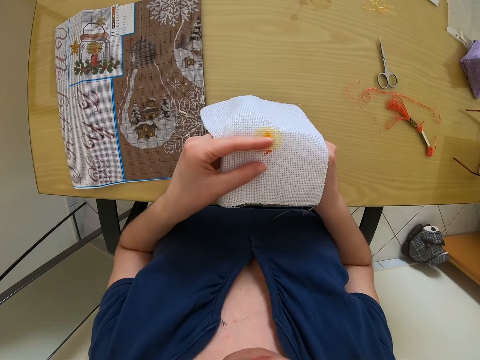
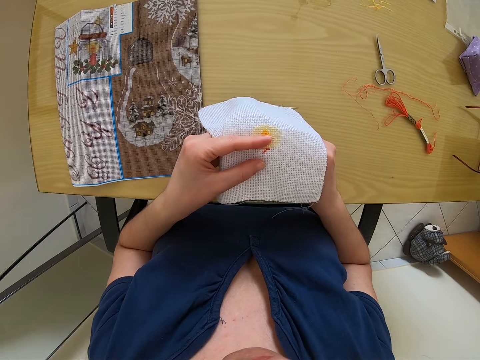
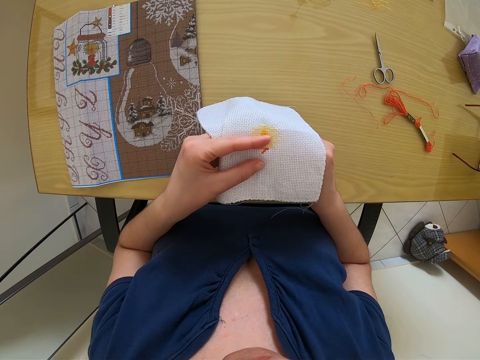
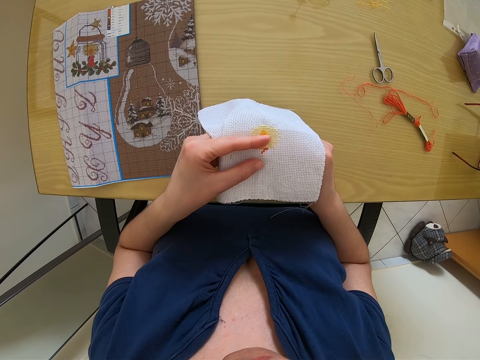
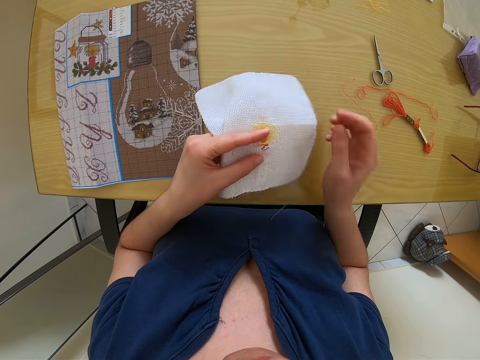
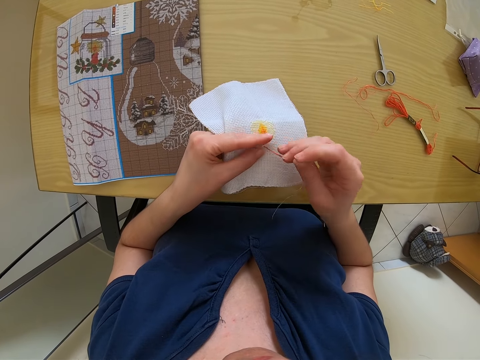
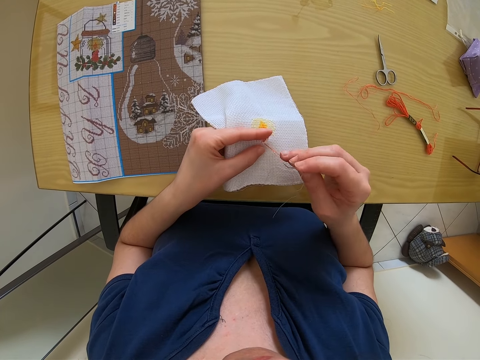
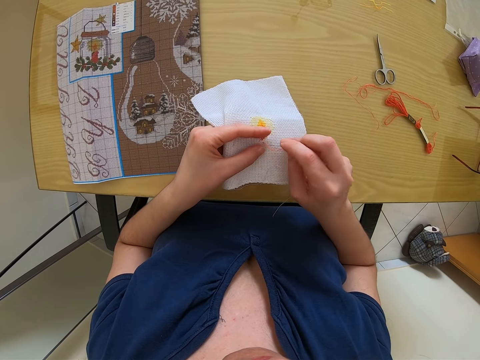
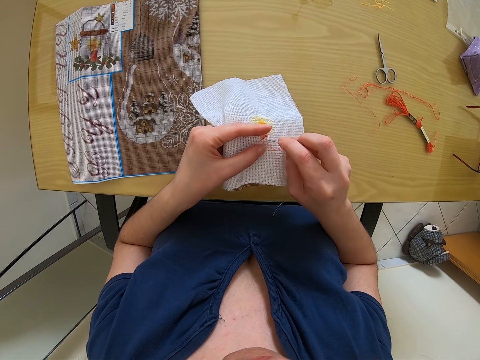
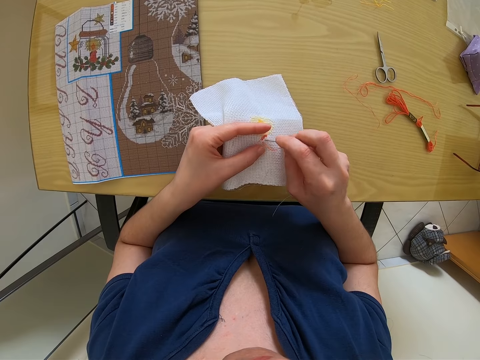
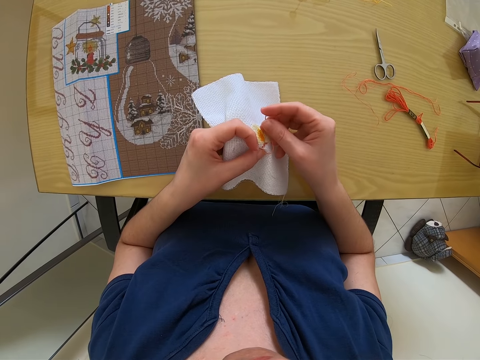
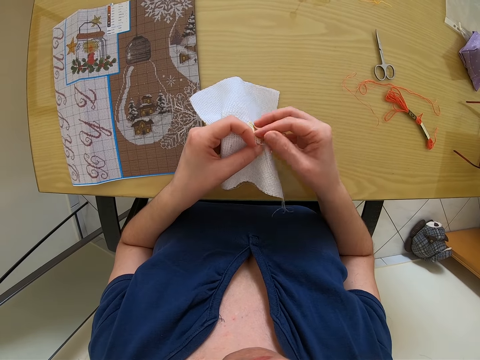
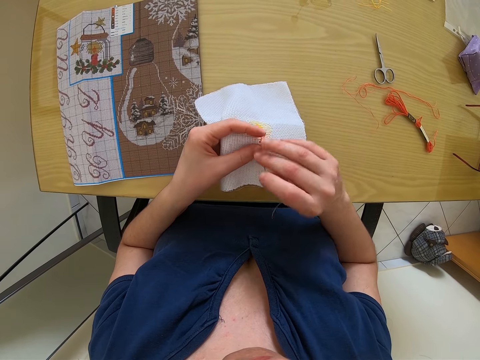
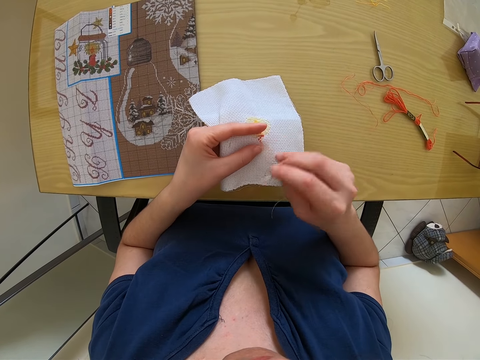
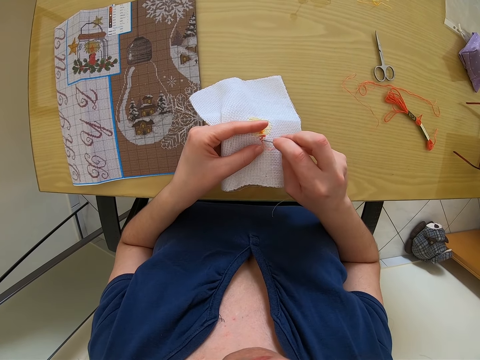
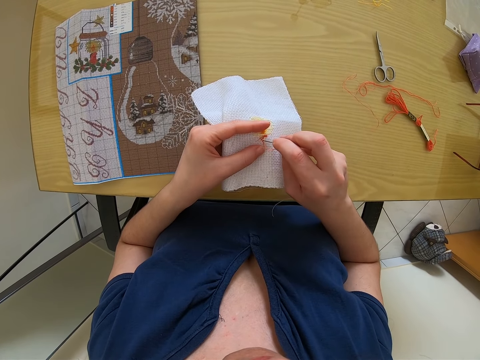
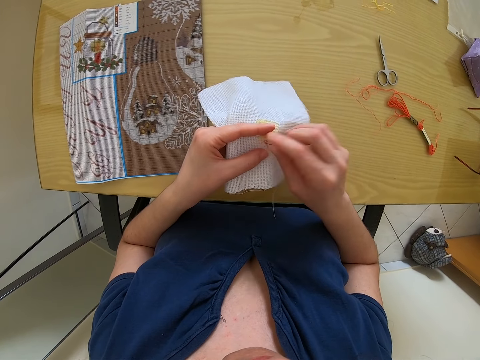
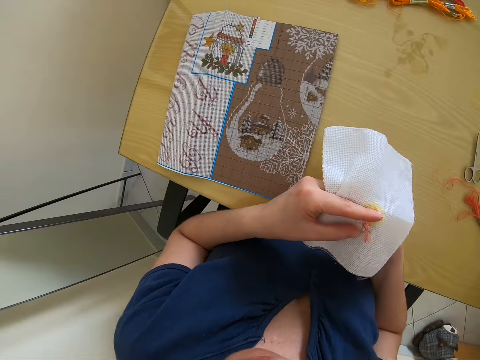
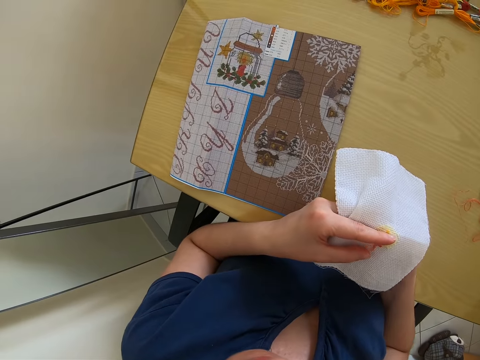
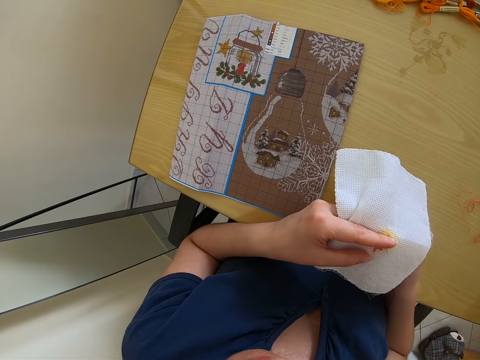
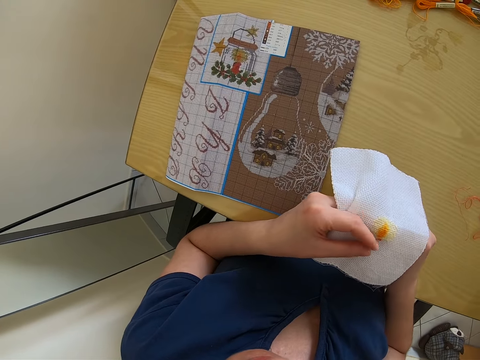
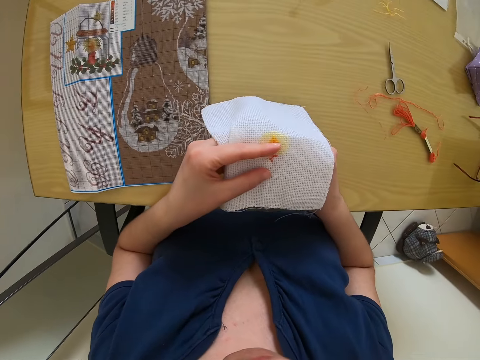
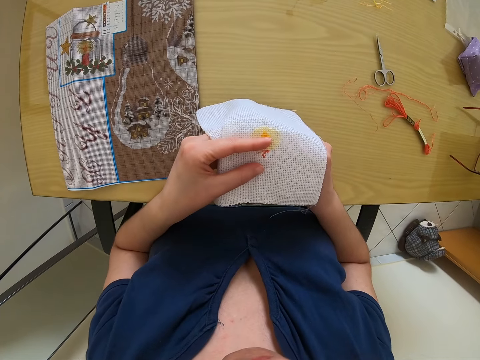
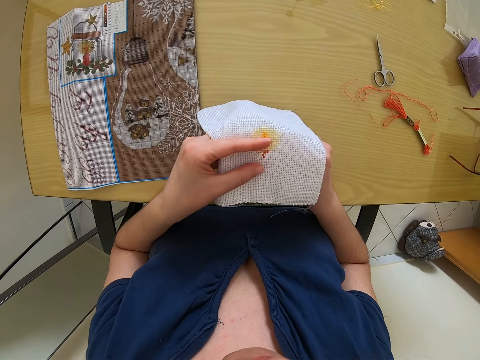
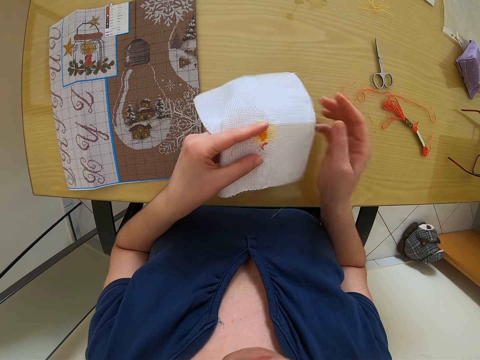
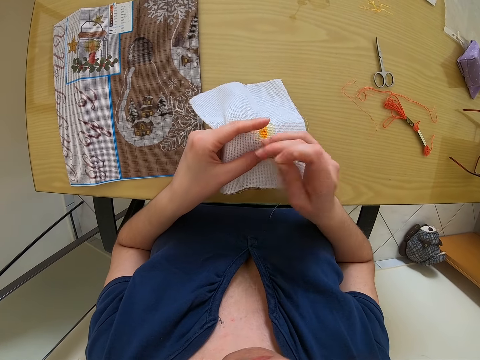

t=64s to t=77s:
The camera wearer pulls the thread on the lower part of the clothing in his hand. He sews the clothing in his hand with a needle. He sews the clothing again. He sews the clothing in his hand from the lower part of the clothing.

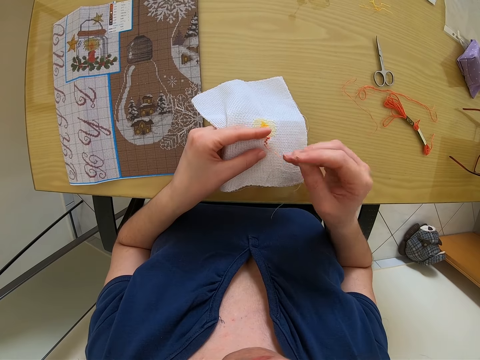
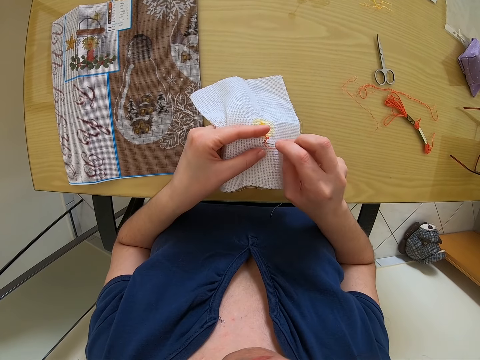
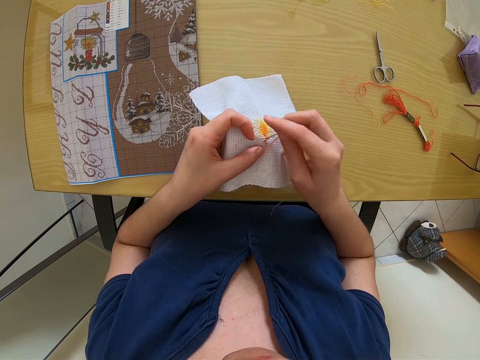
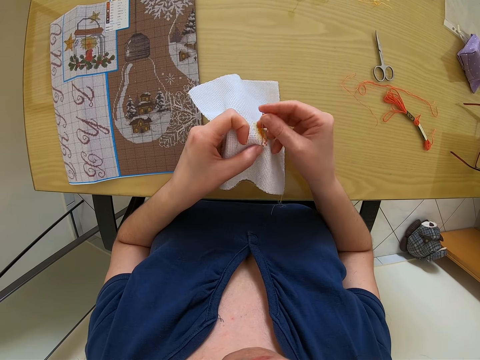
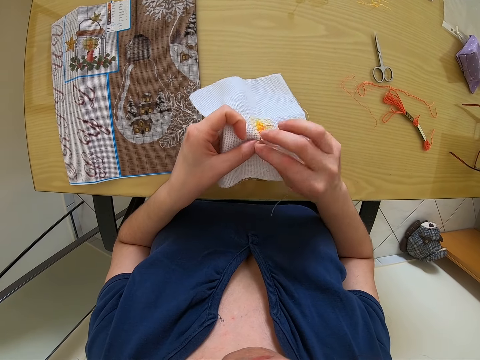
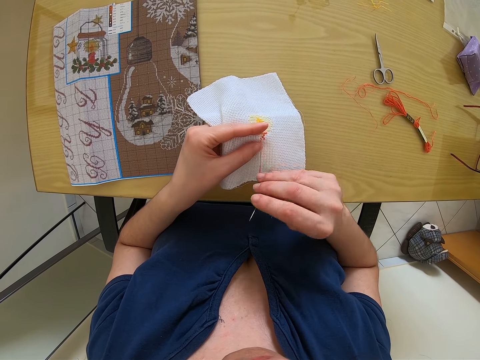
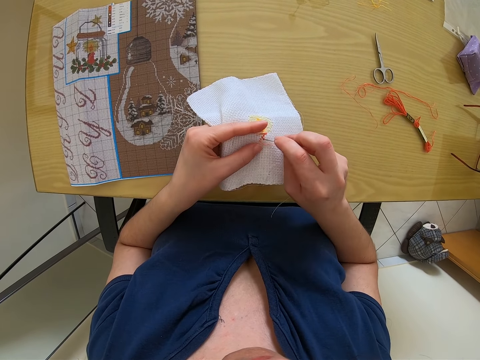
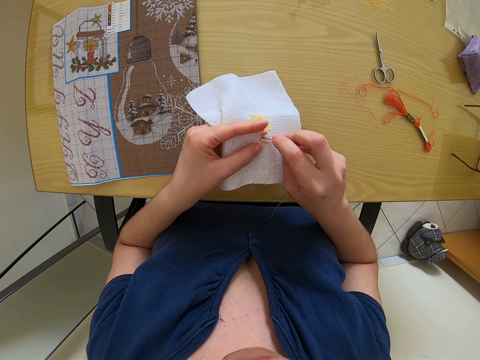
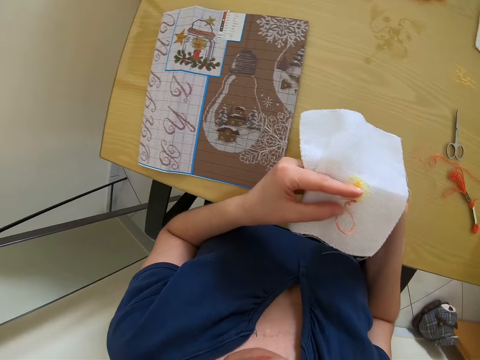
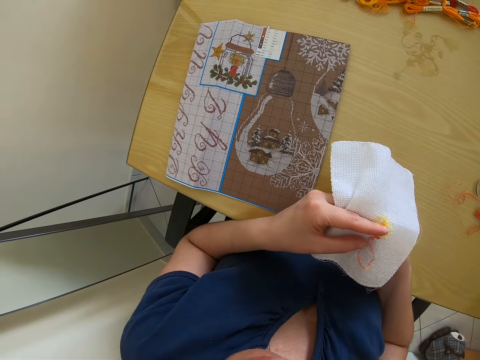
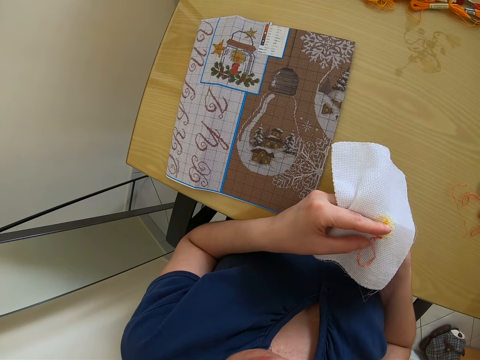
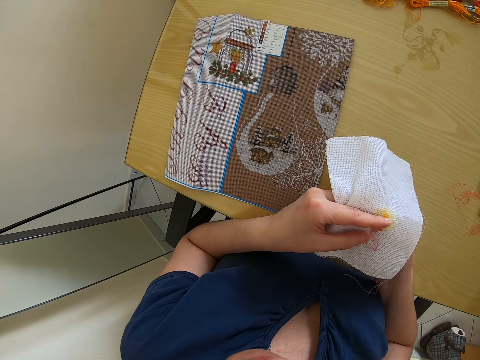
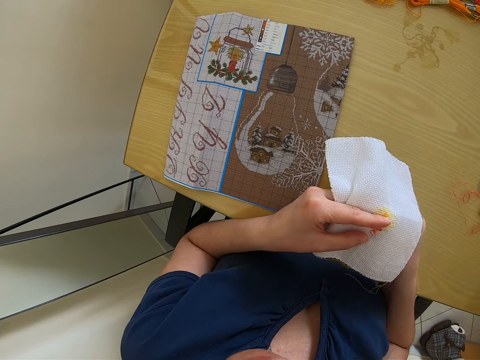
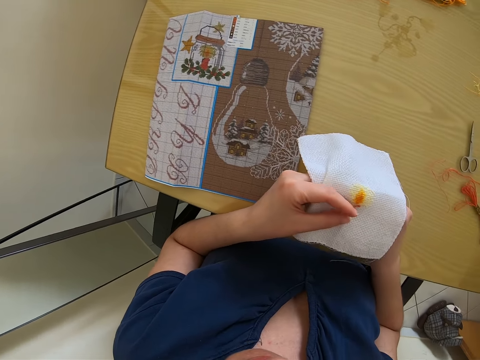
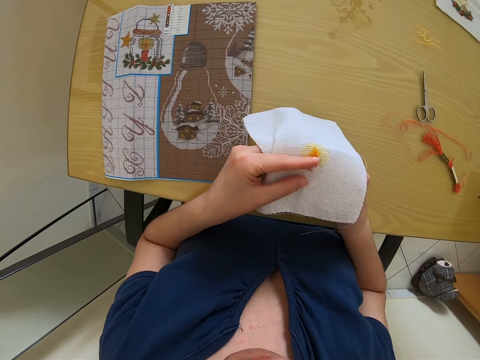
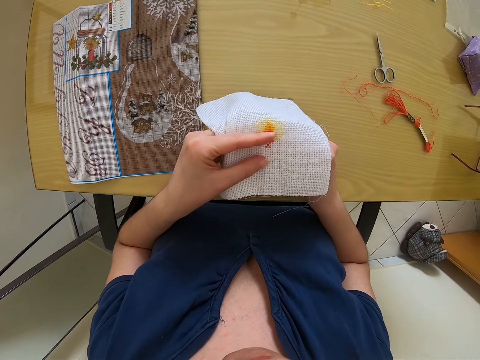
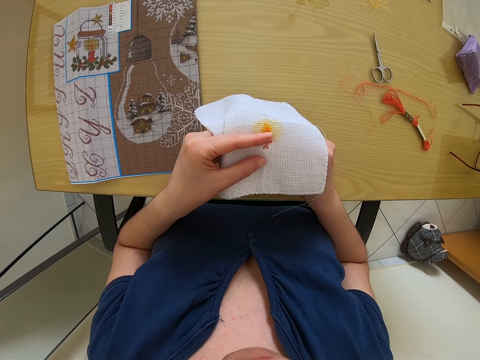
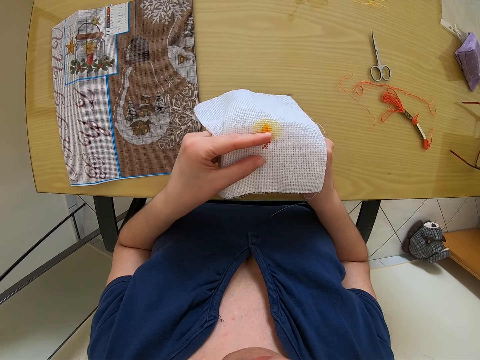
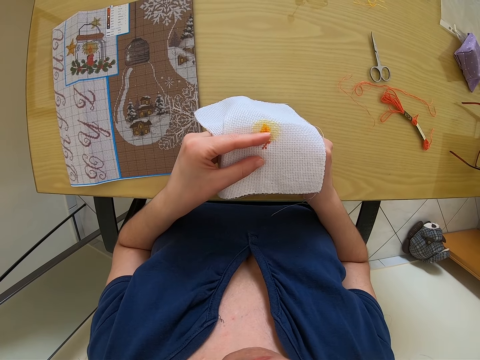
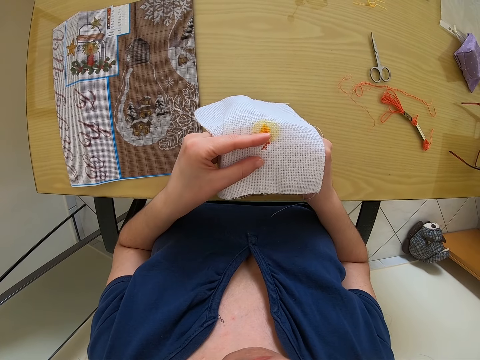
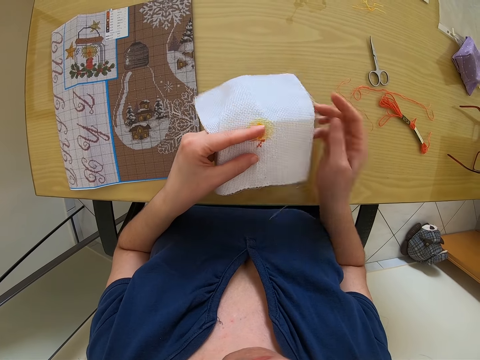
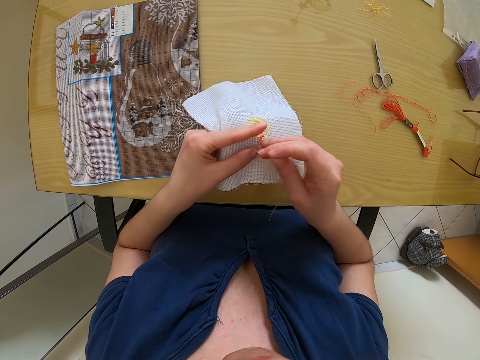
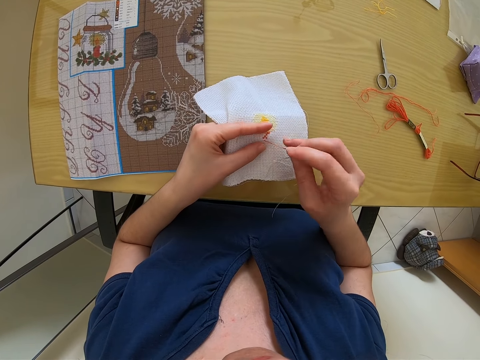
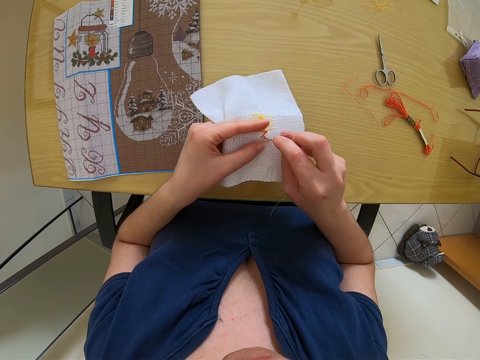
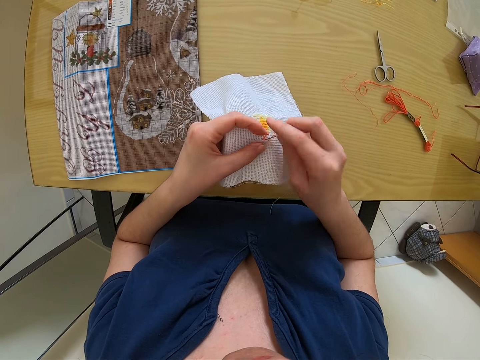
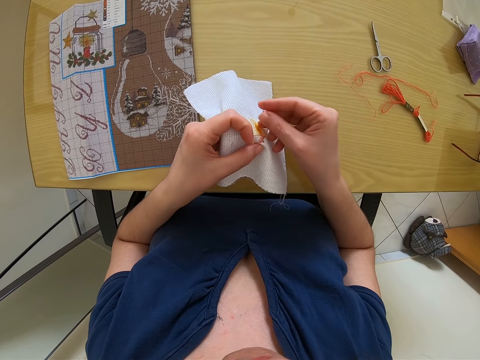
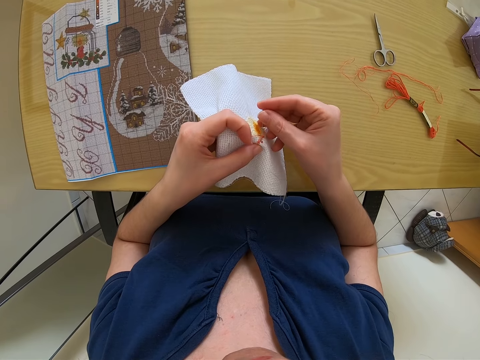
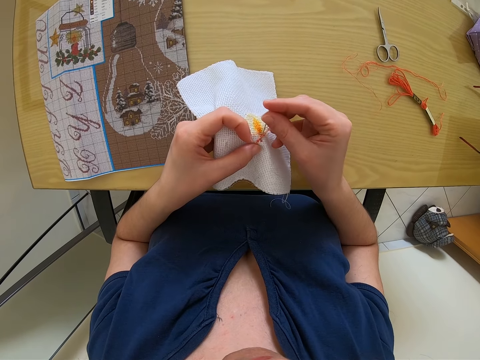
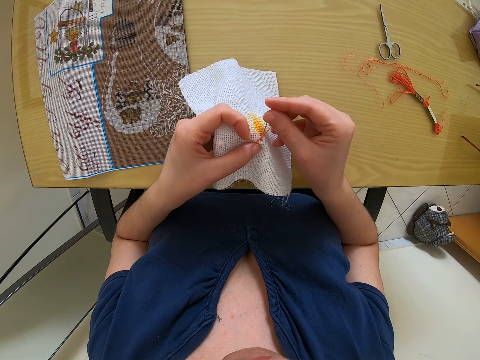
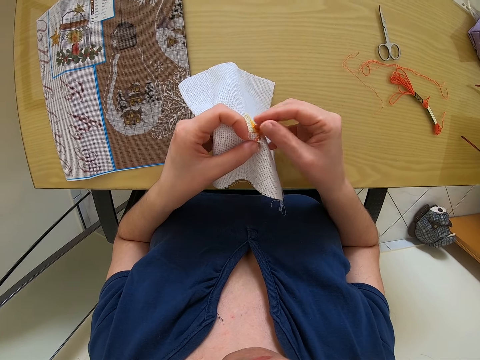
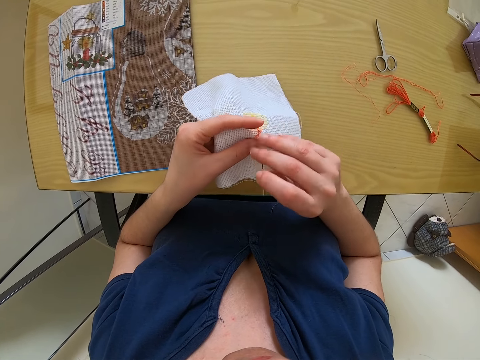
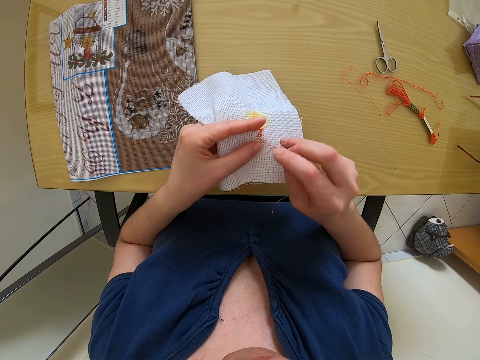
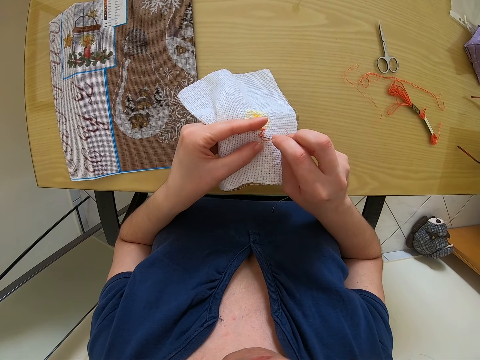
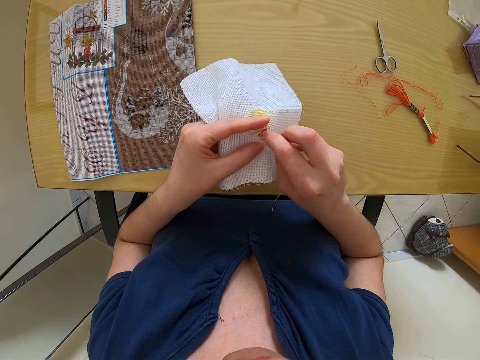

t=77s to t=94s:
The camera wearer sews the clothing in his hand with a needle. He sews the clothing repeatedly. He pulls the thread down the clothing in his hand. He sews the clothing in his hand with a needle. He sews the clothing repeatedly.
